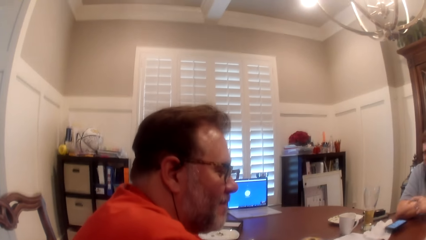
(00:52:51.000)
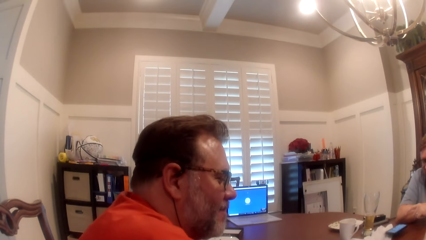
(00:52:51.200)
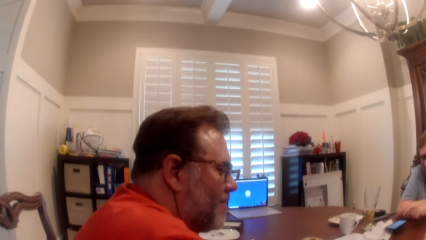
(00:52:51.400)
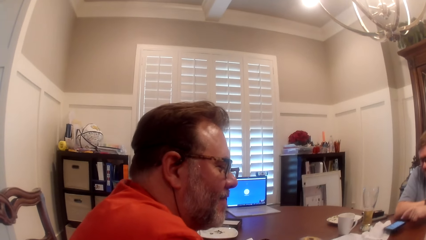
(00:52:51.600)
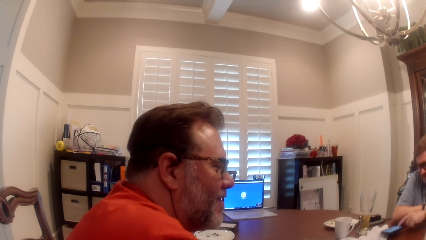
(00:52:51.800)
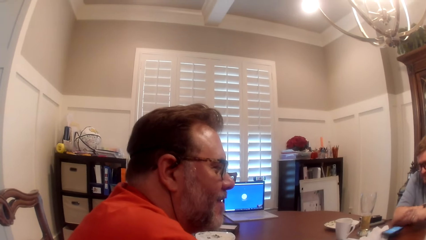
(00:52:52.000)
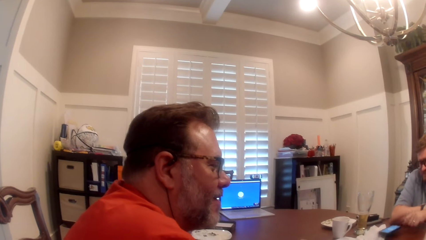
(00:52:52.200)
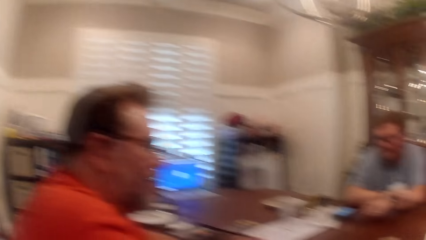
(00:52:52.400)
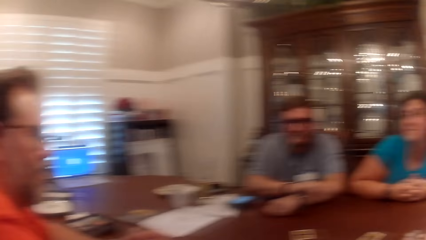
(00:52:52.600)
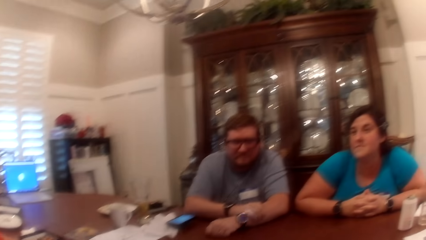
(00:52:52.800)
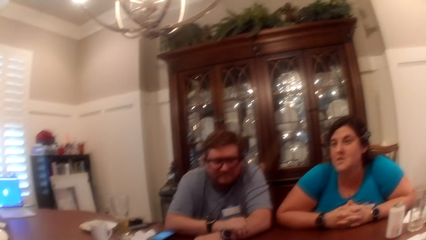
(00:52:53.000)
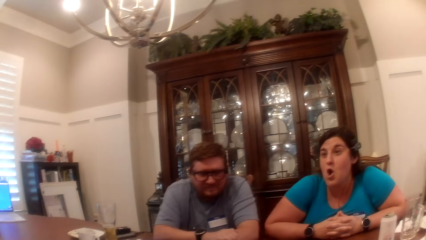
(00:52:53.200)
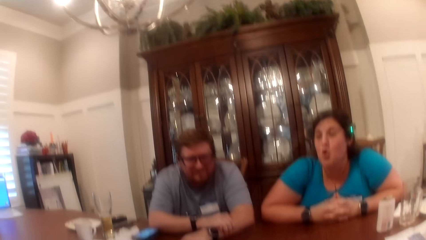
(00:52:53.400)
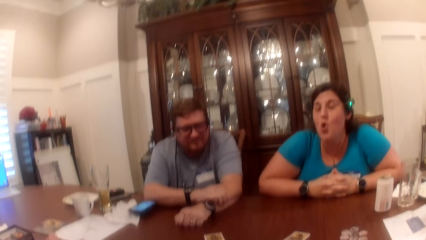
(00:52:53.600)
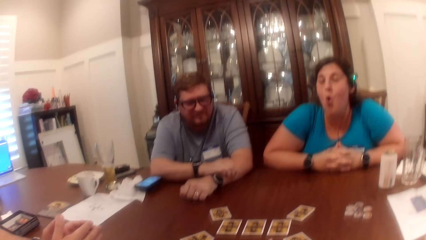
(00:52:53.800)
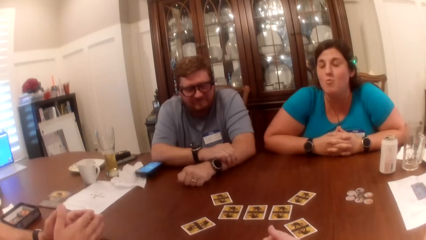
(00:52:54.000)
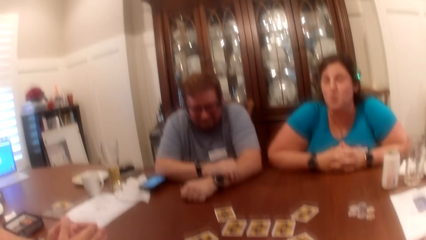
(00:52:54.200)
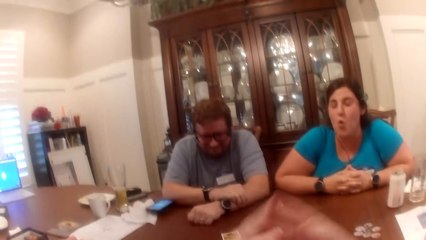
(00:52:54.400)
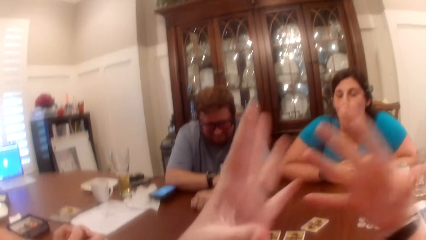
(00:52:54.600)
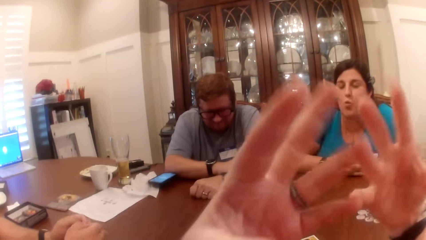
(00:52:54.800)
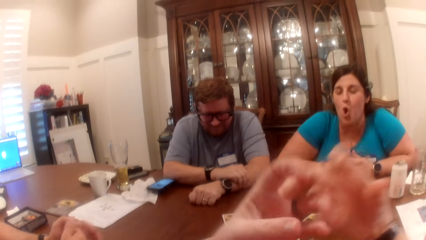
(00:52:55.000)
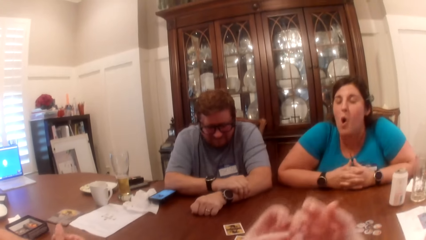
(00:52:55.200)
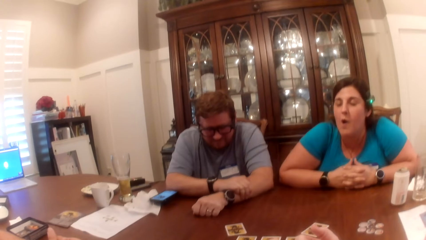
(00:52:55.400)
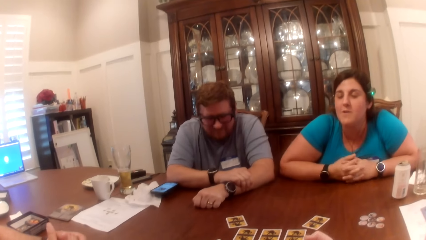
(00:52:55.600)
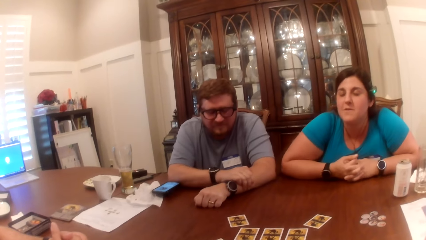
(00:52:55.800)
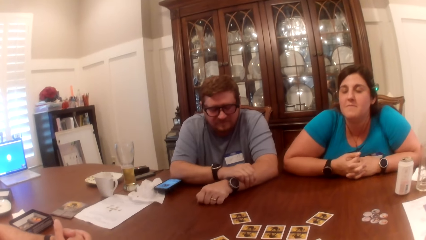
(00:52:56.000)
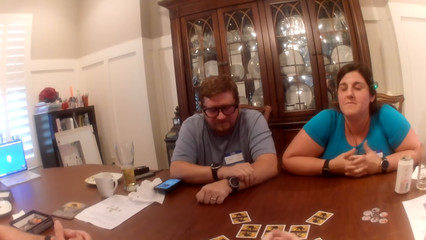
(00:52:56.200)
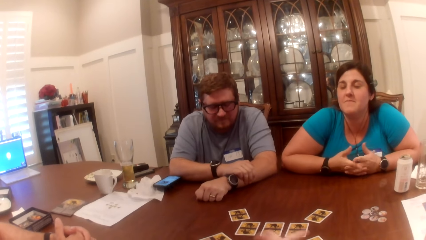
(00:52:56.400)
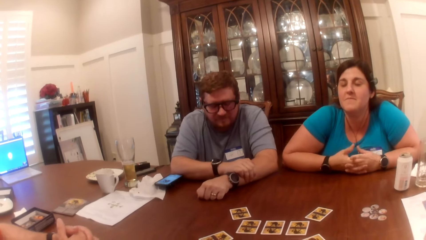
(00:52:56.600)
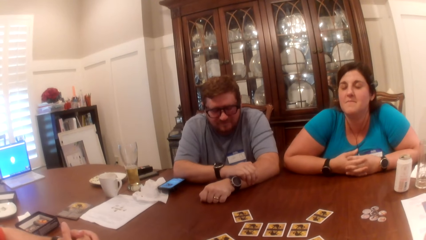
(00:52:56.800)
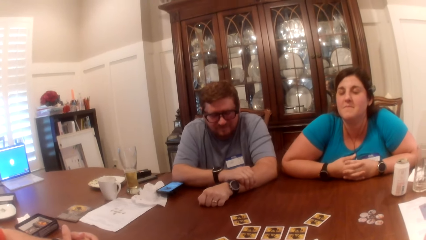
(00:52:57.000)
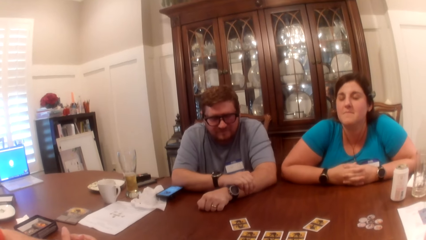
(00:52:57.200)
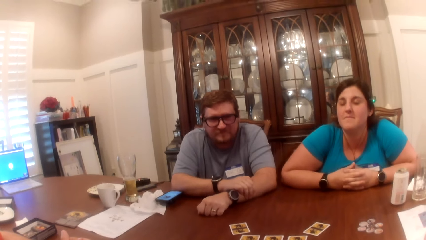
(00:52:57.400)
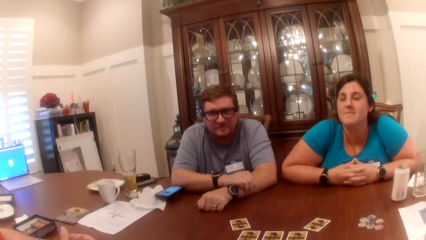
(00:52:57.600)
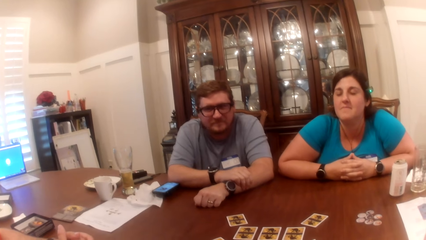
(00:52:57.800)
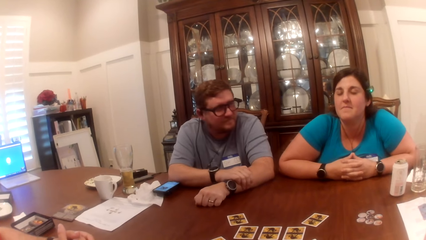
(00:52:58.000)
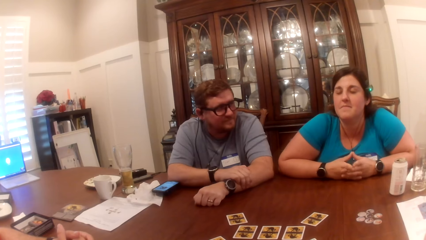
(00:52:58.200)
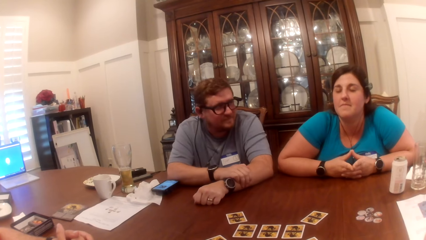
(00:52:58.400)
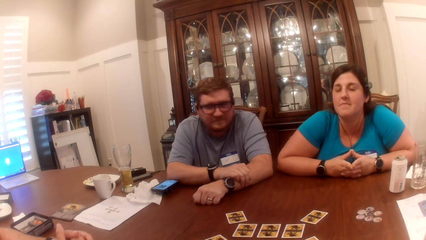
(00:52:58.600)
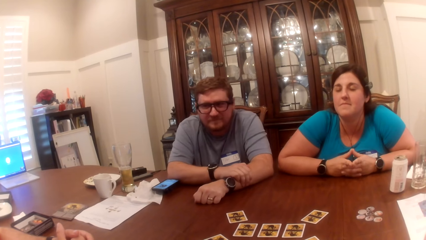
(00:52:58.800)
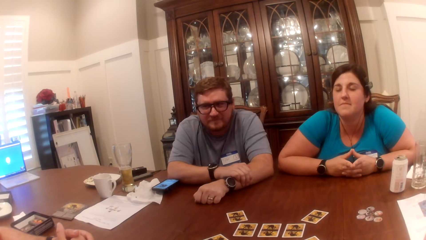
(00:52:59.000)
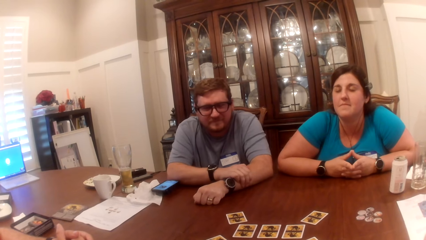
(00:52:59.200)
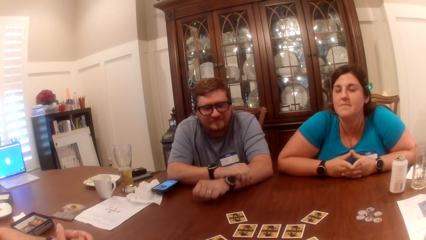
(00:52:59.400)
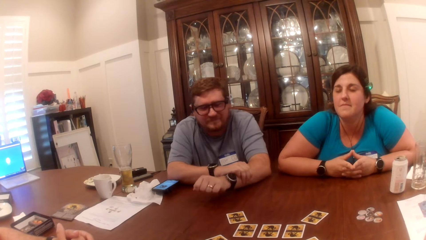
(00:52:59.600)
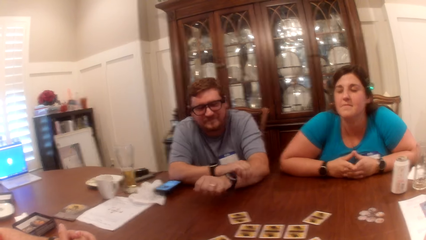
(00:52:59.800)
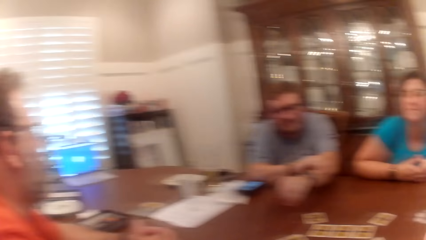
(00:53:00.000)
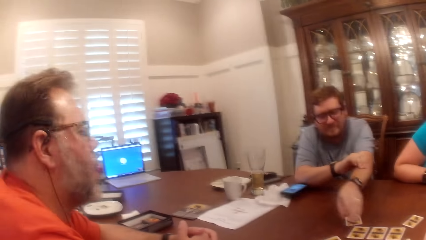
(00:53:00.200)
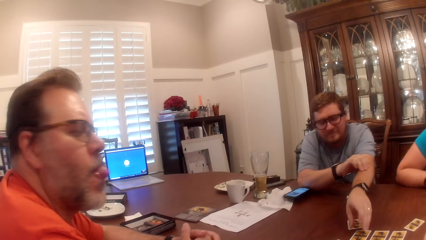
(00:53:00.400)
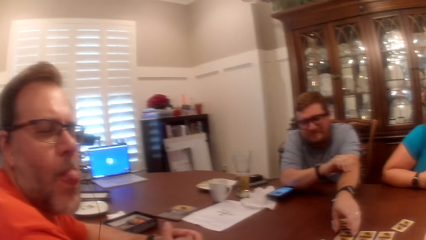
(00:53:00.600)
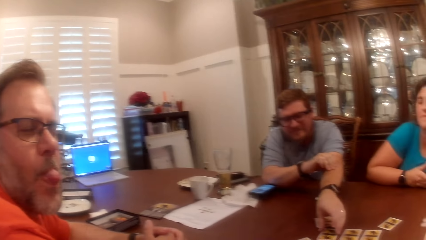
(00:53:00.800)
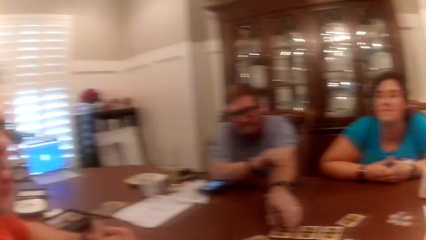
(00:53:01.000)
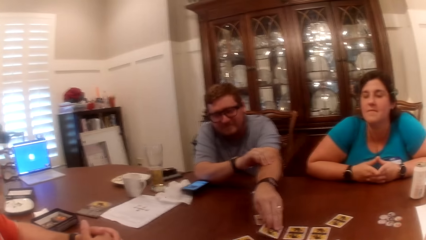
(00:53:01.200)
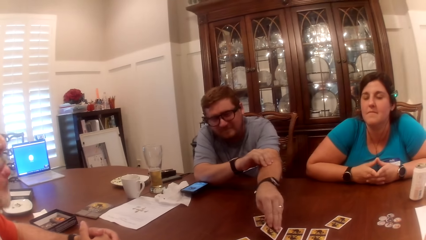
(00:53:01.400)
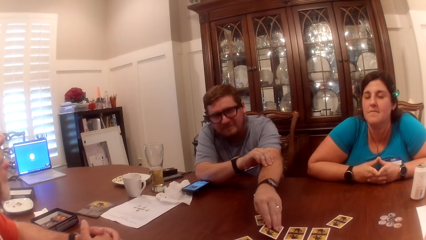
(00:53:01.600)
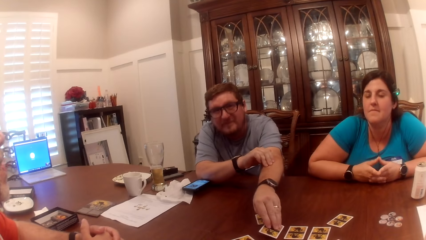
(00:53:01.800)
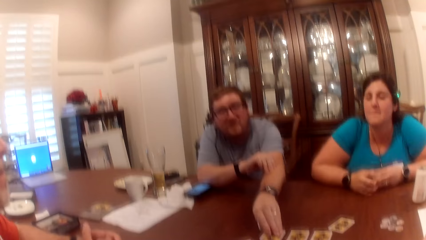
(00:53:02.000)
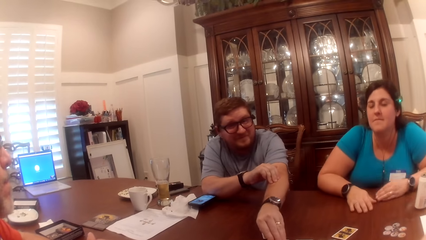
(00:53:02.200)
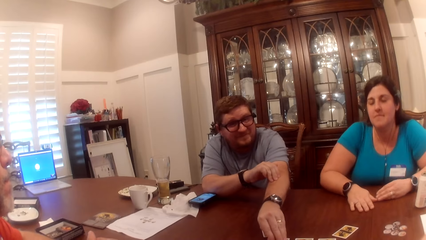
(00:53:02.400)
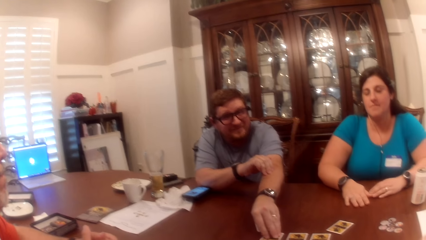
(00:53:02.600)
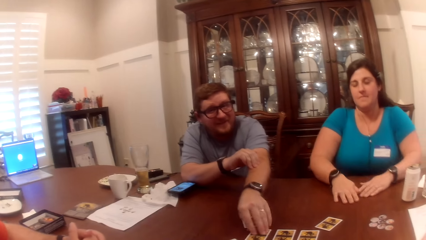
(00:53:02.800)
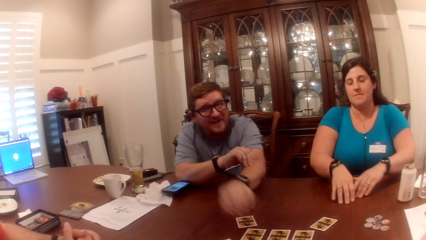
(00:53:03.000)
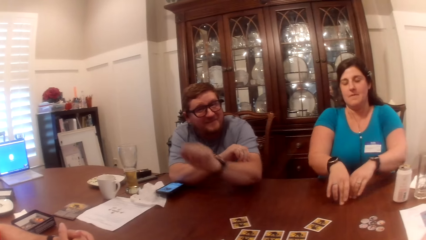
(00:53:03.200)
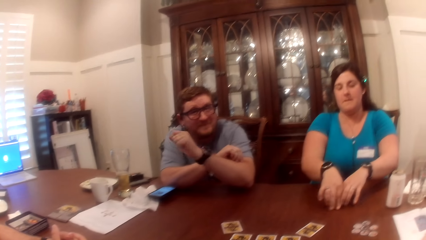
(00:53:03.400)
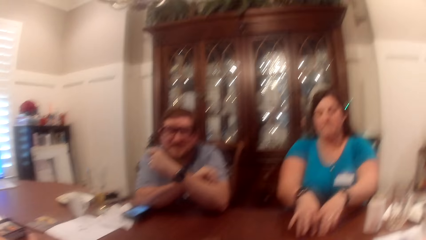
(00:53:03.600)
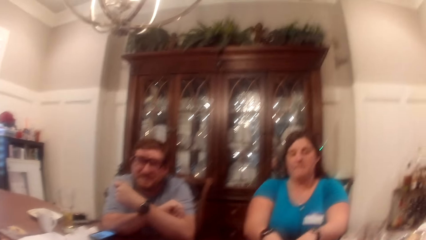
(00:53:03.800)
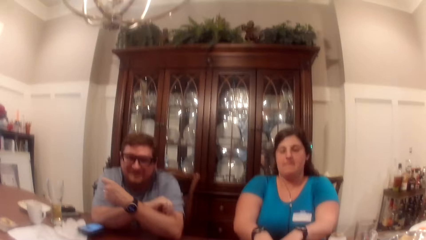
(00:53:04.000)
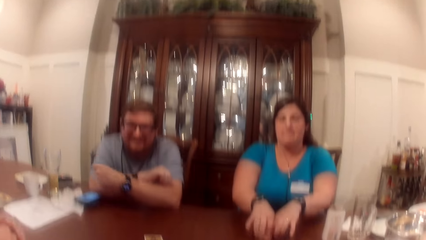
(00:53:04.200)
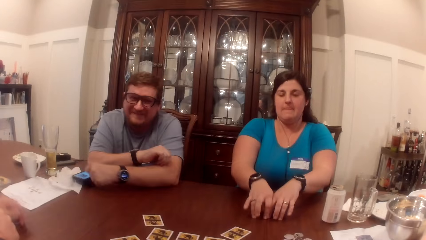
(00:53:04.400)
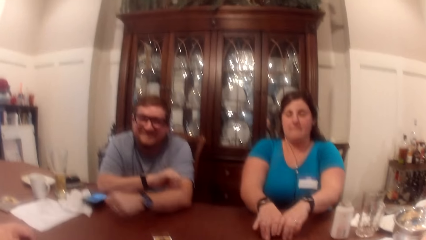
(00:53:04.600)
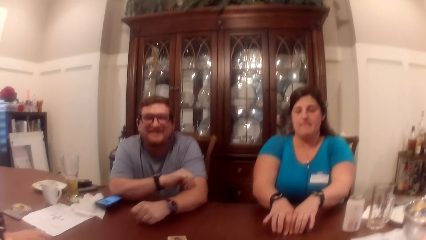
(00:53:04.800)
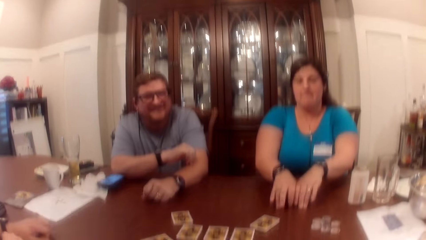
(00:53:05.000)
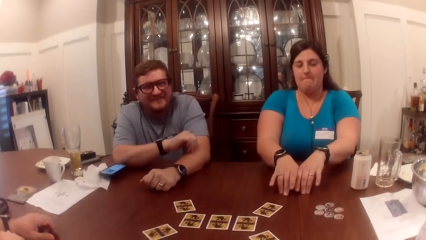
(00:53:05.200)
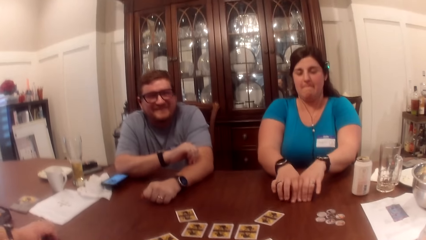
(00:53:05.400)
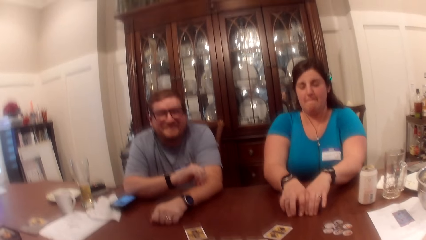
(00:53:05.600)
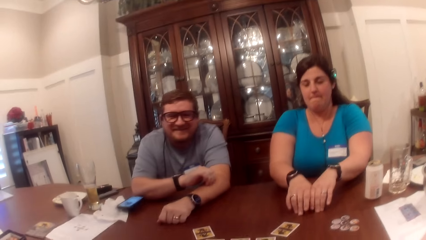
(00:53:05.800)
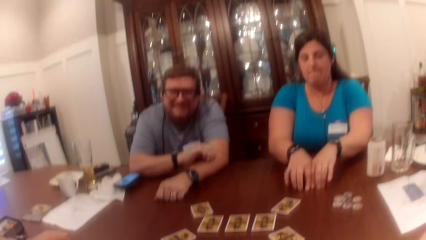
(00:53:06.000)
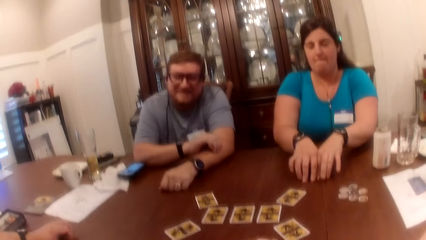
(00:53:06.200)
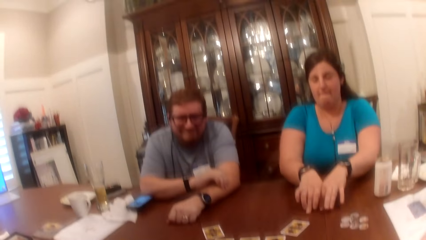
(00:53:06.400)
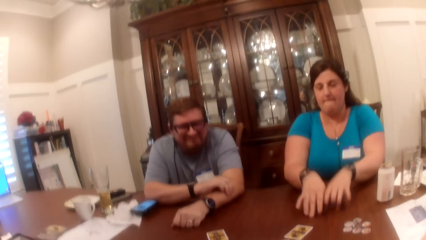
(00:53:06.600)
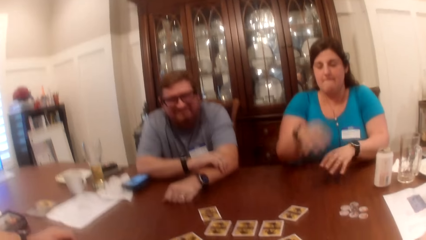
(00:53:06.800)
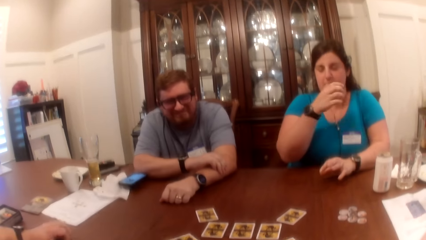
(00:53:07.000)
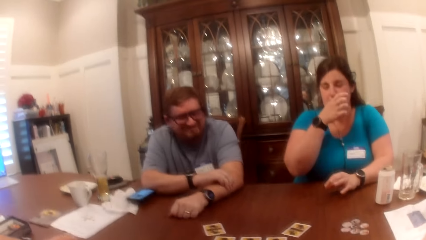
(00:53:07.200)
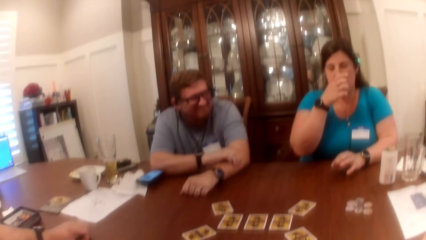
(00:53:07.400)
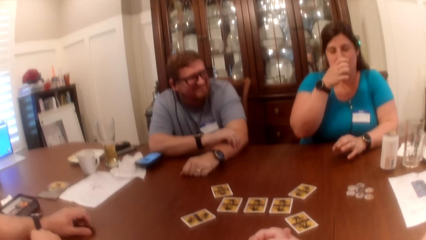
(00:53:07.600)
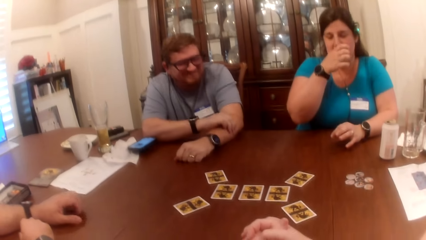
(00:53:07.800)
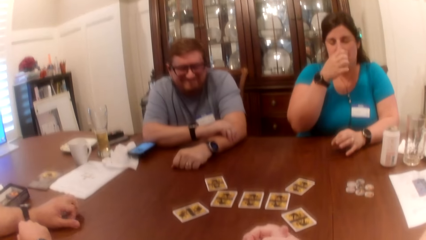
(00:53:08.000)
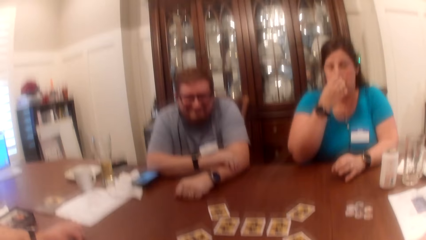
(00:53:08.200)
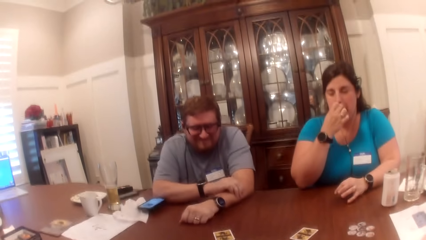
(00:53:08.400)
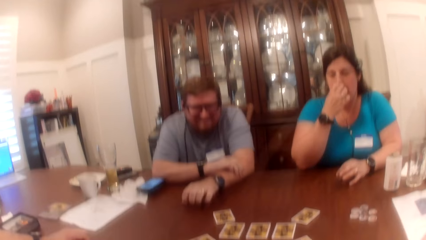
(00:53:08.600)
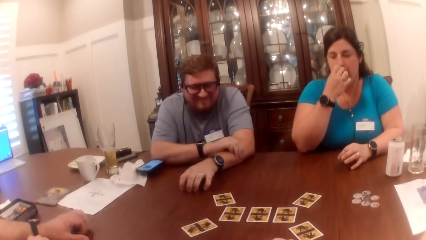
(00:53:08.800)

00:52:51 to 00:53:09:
A man operates the phone on the table with his left hand and places his left hand on the table. The camera wearer moves her hands. She folds her hand. She looks around. The man lifts the card with his left hand. A woman moves both hands on the table. Another man moves his left hand on the table. The woman rubs her face with her right hand.
